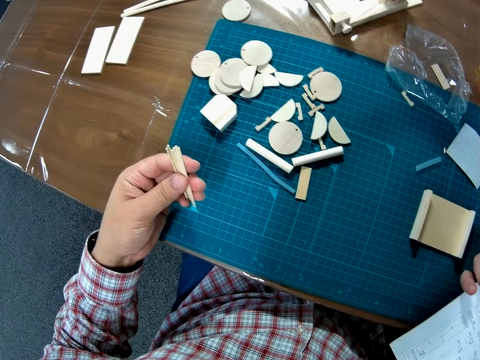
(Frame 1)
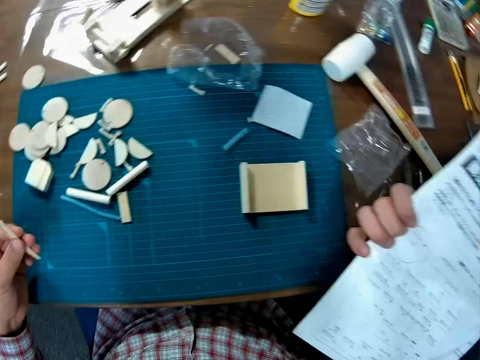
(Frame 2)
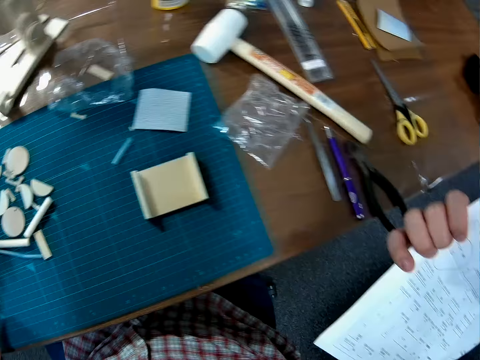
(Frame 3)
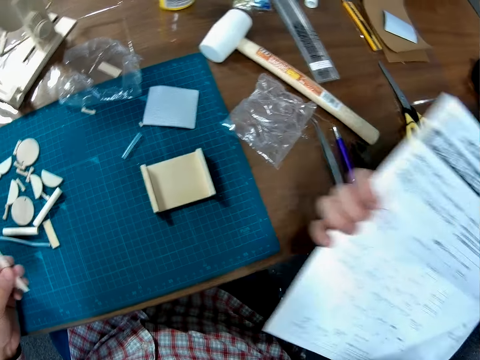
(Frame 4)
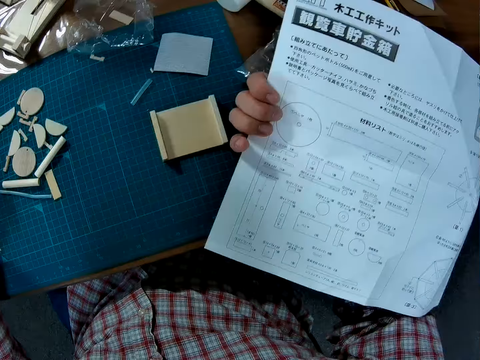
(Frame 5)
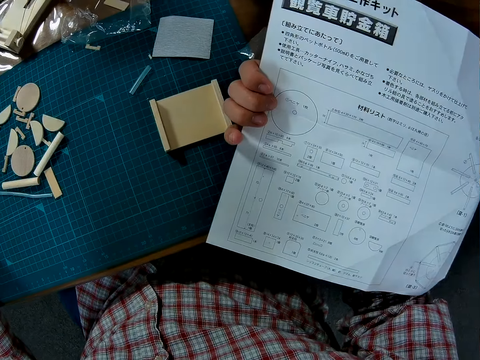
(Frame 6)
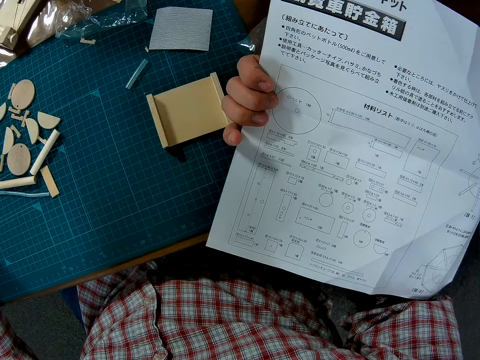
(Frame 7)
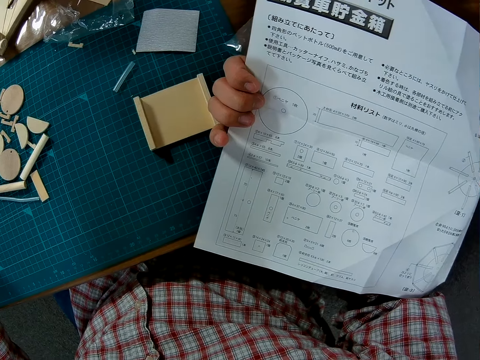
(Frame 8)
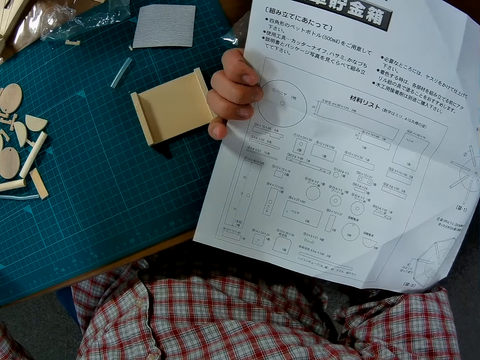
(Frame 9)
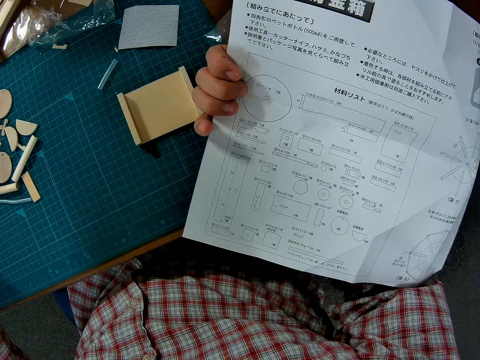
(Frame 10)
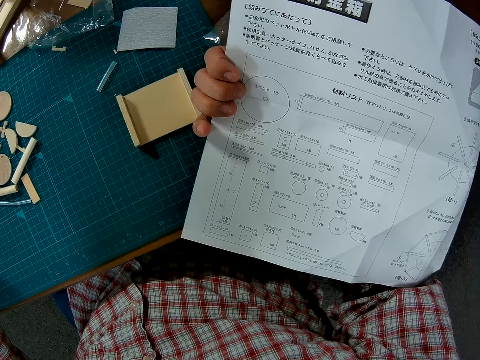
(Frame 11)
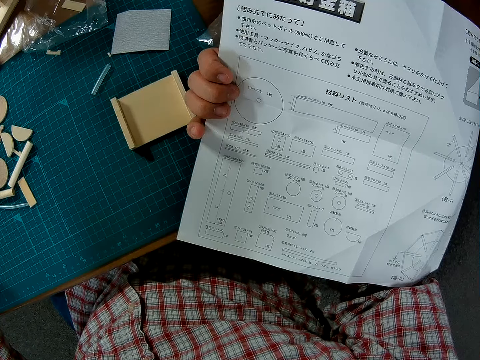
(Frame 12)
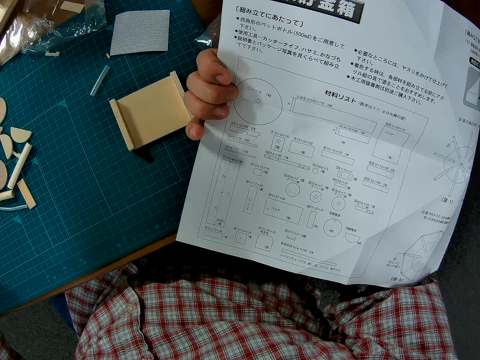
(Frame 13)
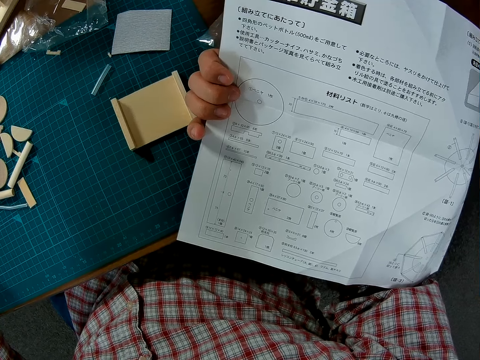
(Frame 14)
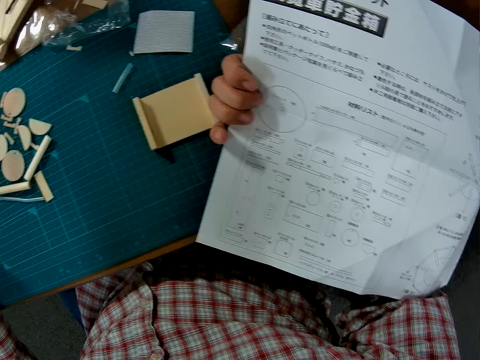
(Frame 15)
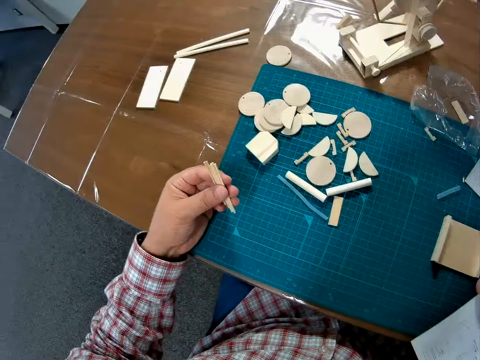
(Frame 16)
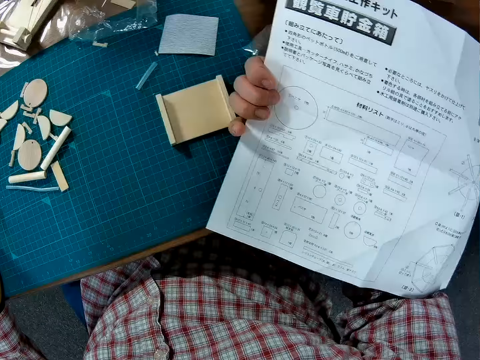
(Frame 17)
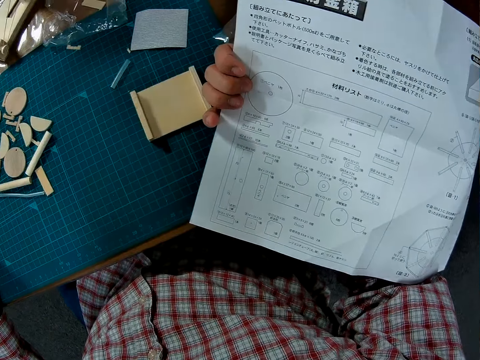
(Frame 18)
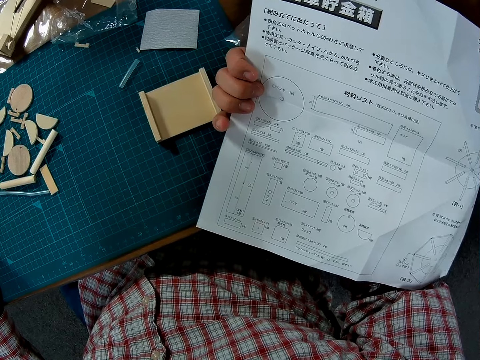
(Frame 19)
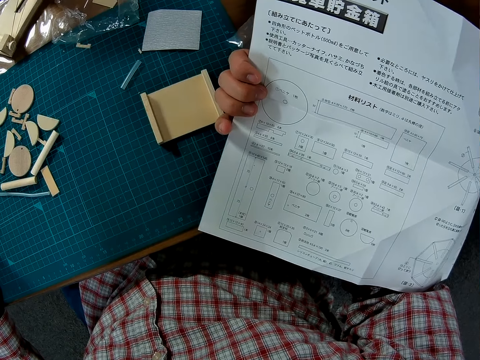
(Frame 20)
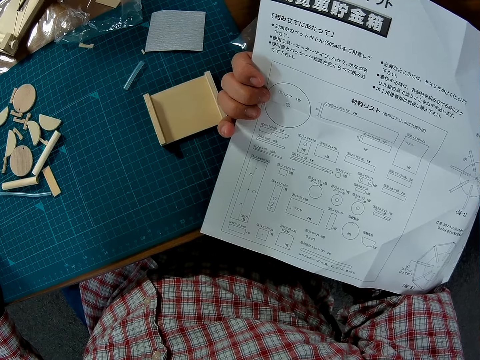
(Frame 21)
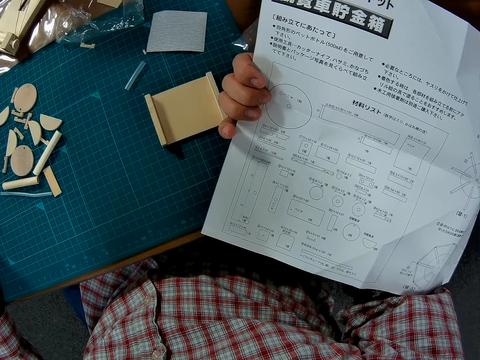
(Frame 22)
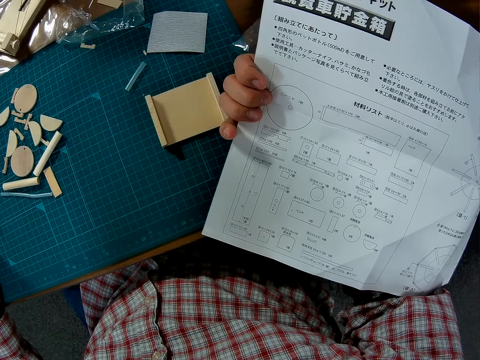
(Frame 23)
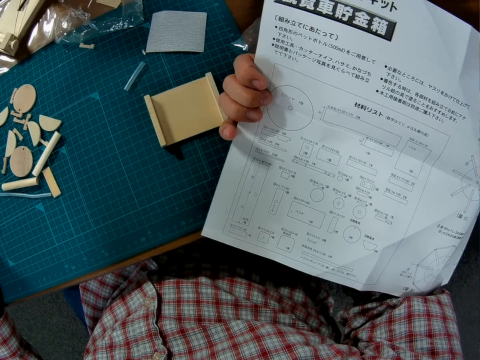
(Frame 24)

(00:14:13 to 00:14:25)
The camera wearer looks around a table. They study the manual sheet.

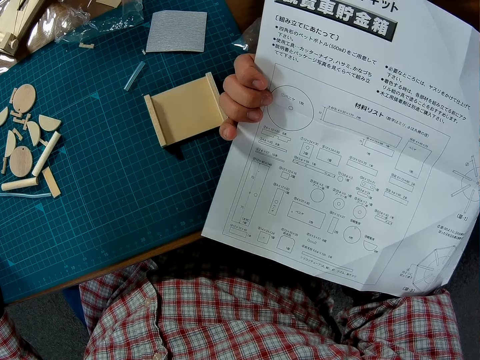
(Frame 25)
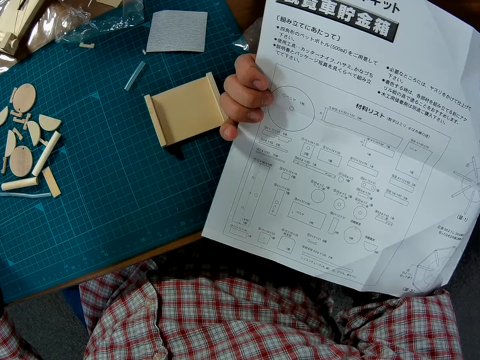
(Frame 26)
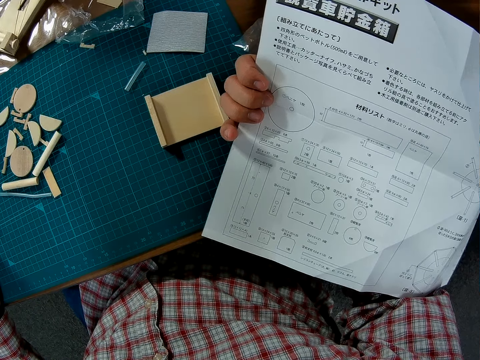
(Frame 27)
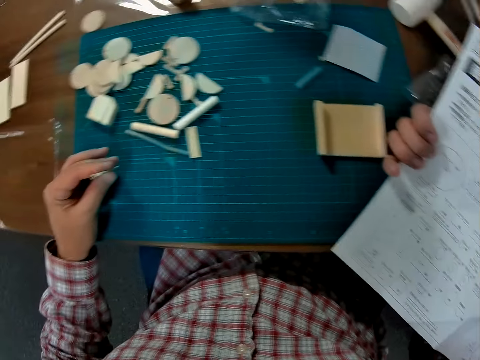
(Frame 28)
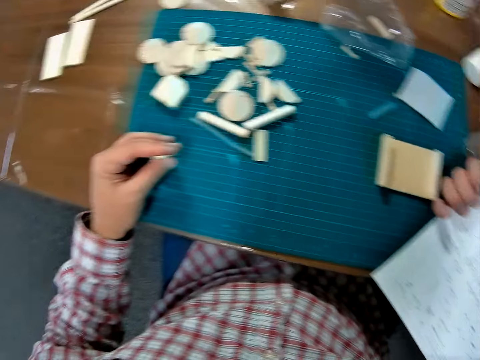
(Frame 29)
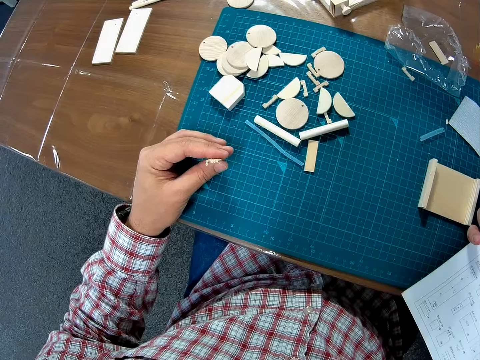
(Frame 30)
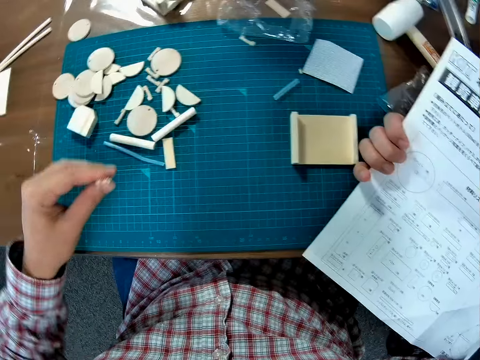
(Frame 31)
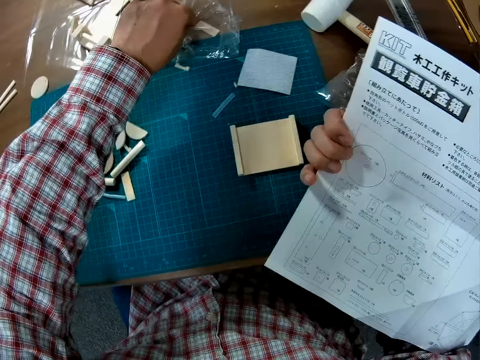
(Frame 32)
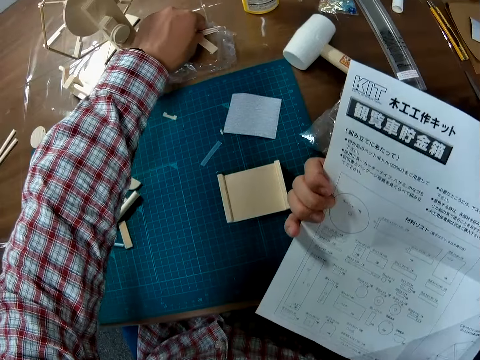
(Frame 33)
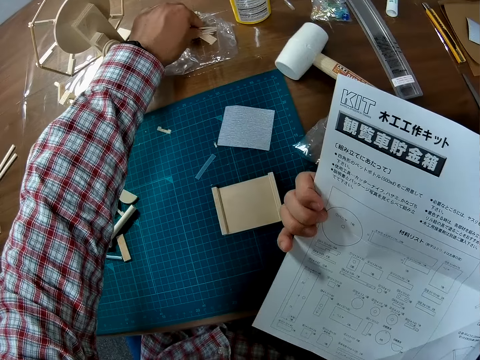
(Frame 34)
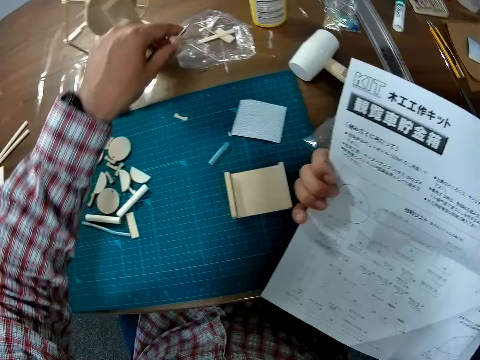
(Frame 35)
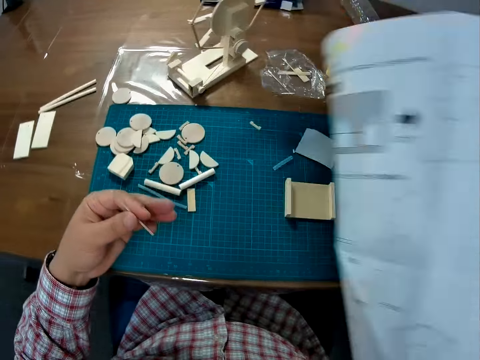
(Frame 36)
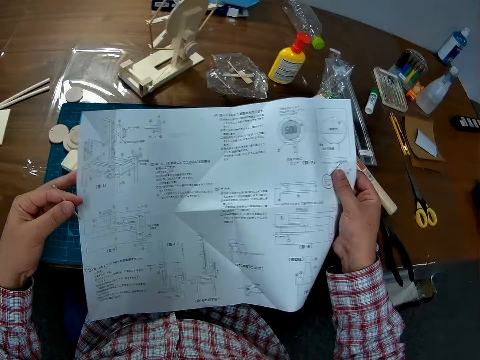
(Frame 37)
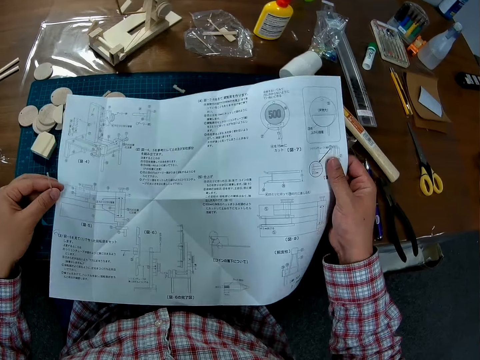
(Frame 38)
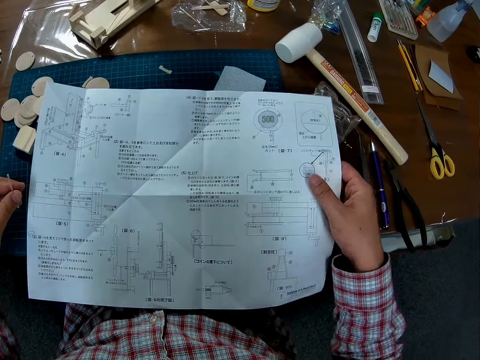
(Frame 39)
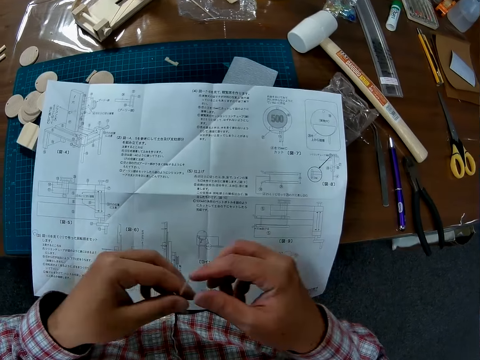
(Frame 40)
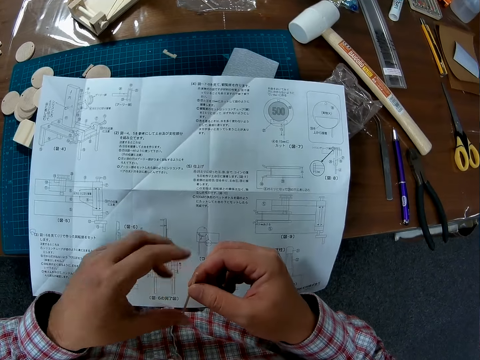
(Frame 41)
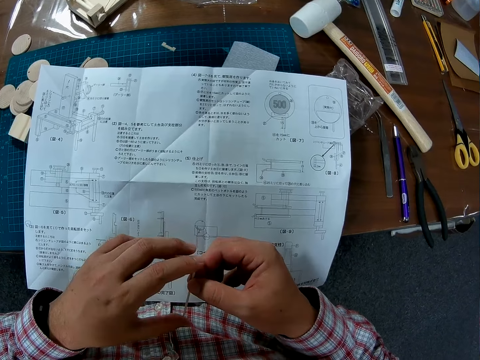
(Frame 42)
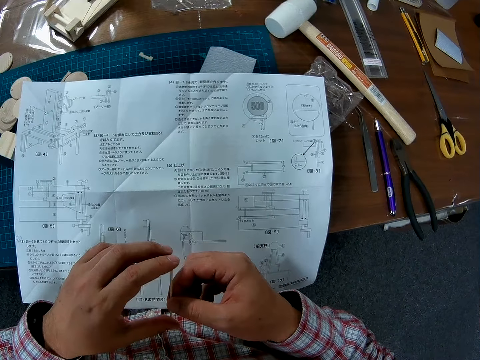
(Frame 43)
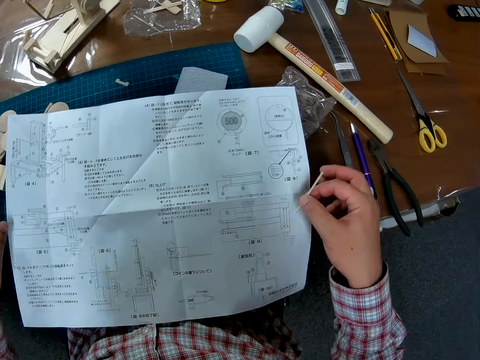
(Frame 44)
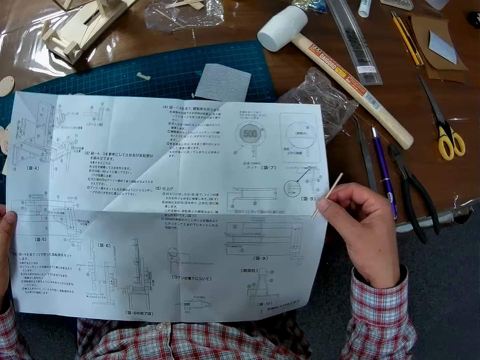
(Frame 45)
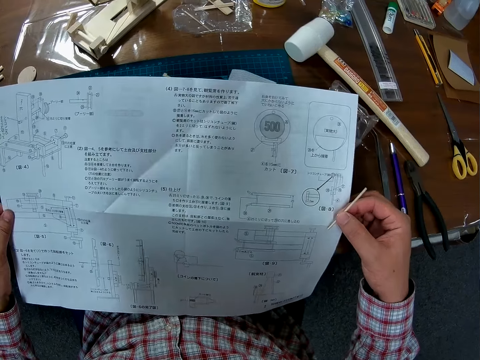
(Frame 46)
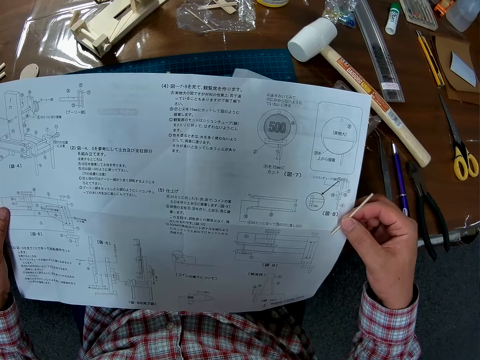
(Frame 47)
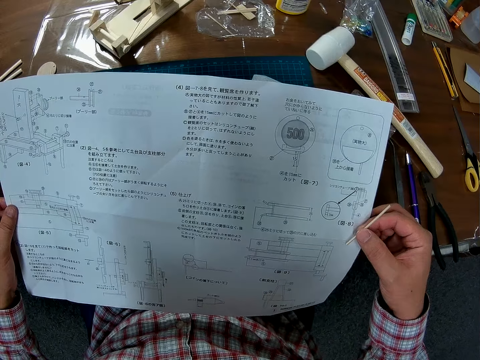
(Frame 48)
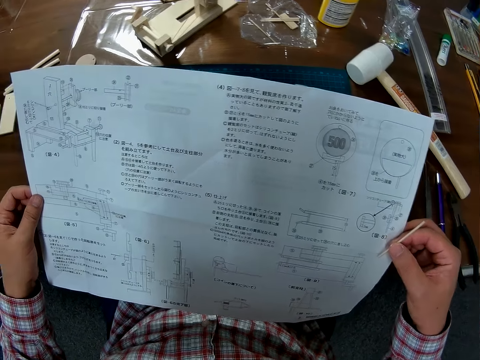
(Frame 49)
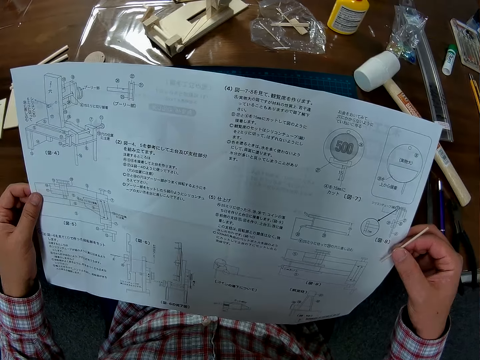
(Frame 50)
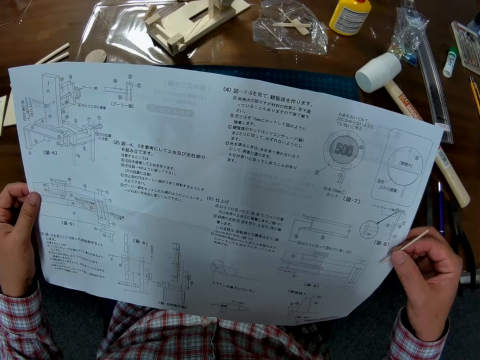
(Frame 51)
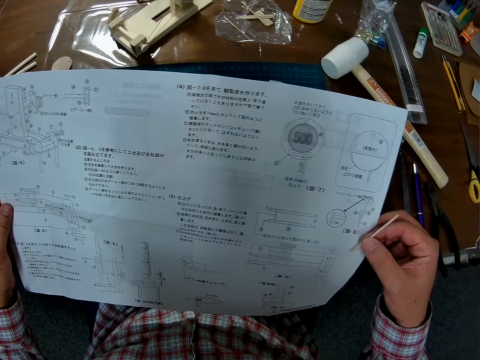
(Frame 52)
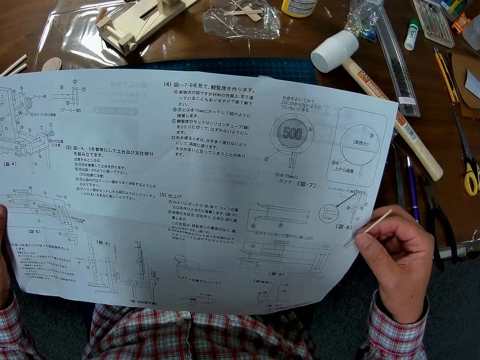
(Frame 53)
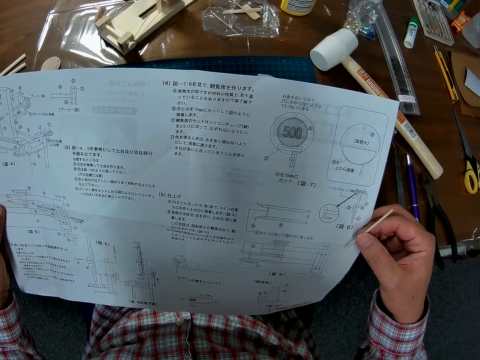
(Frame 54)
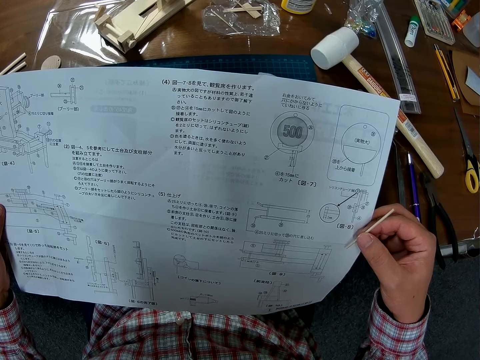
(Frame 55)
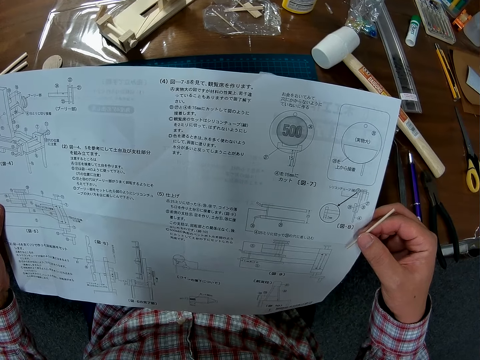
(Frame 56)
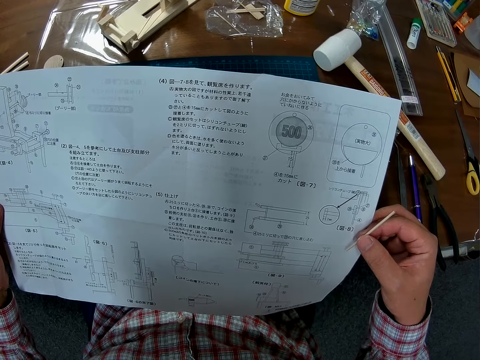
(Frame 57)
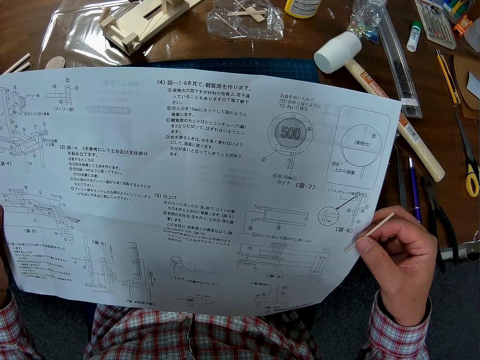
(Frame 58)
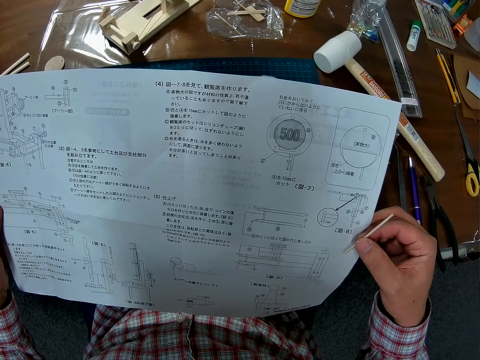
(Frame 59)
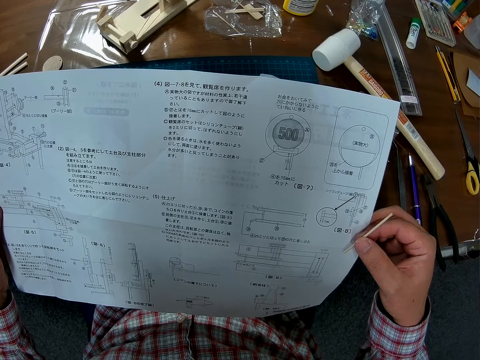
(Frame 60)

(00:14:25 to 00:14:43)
The camera wearer puts down pieces of wood on a cutting mat. They look around a table. They place the wood pieces on the transparent pack or paper on the table. They move the transparent paper on the table. They pick up one of the wood pieces on the transparent pack on the table. They flip a piece of paper on a hand. They study the manual. They put down the piece of paper on the cutting mat. They hold the pieces of wood with a hand. They flip a piece of wood on a hand. They pick up the piece of paper from the cutting mat. They look at the piece of paper on a hand.
